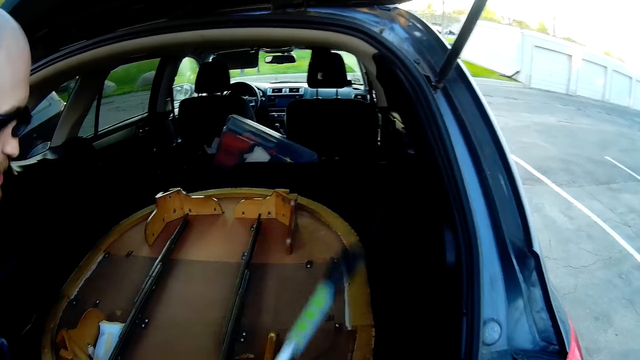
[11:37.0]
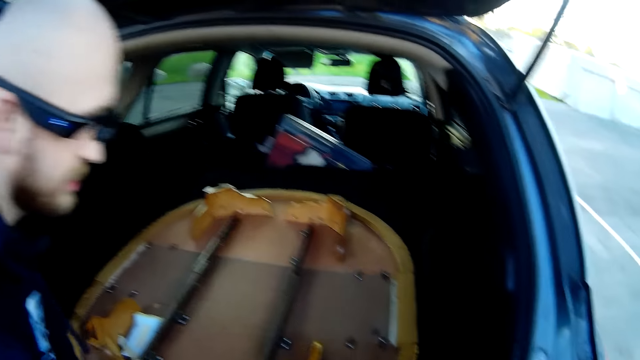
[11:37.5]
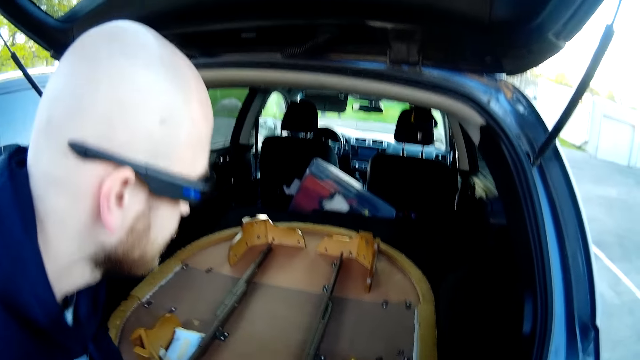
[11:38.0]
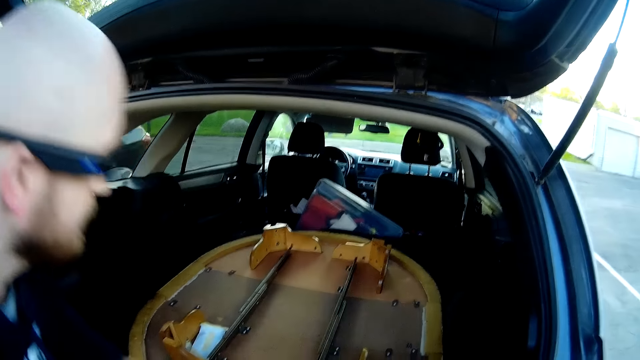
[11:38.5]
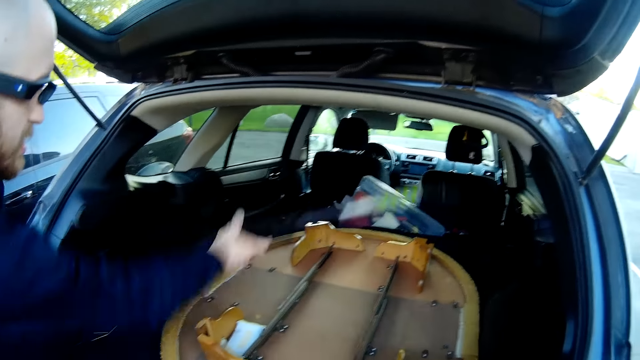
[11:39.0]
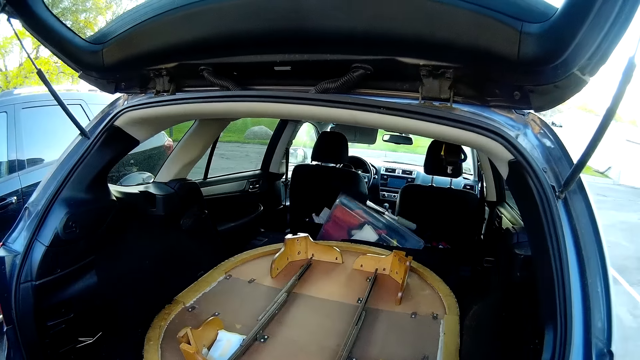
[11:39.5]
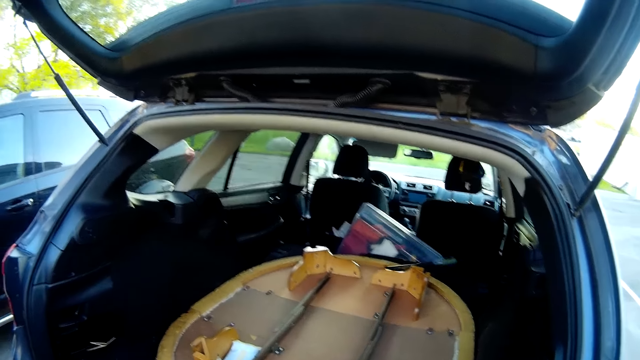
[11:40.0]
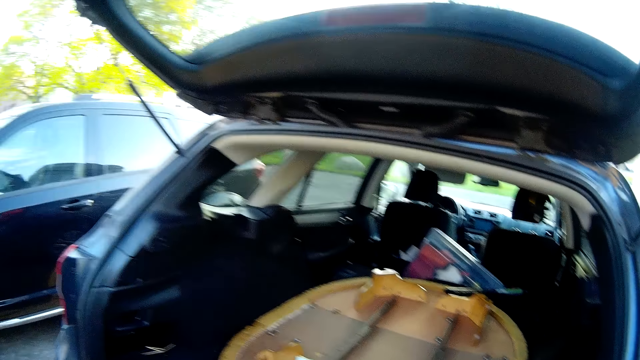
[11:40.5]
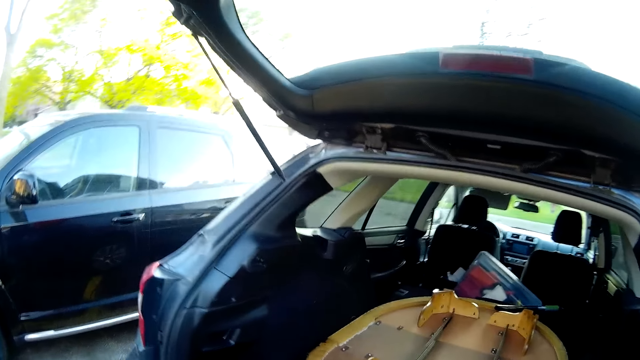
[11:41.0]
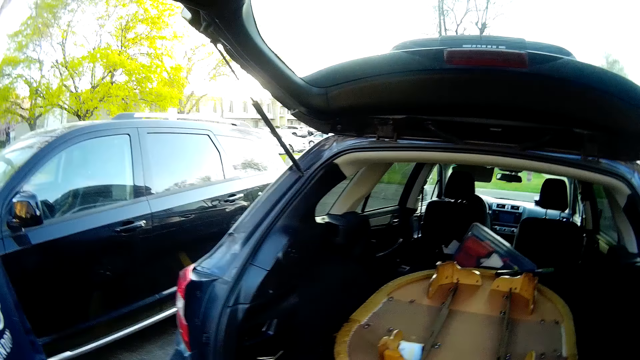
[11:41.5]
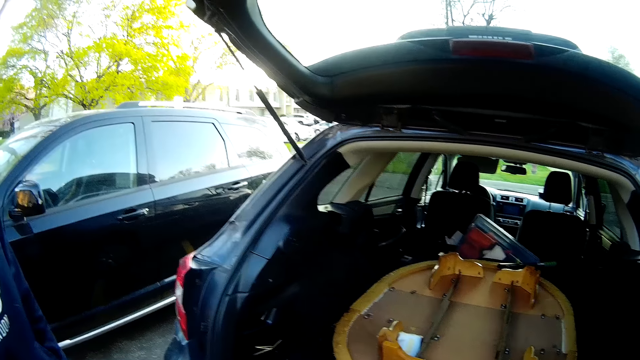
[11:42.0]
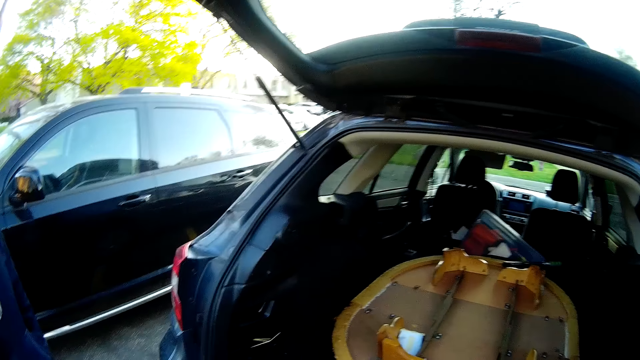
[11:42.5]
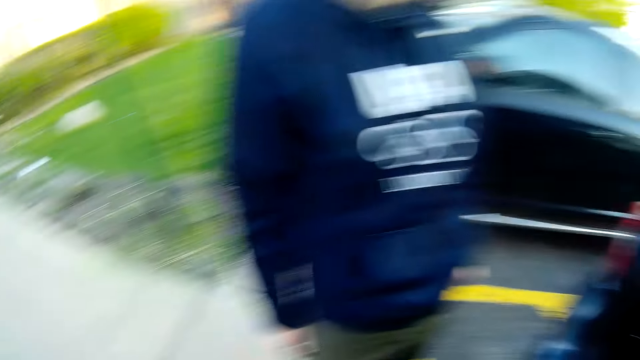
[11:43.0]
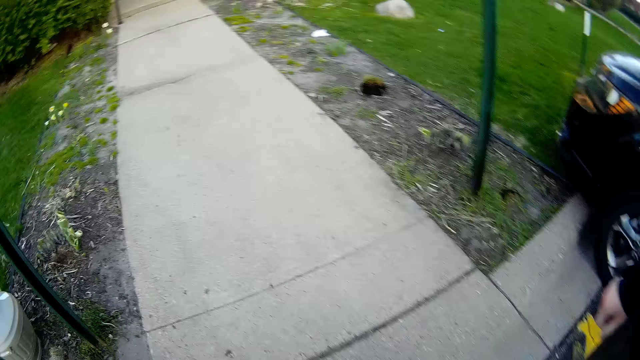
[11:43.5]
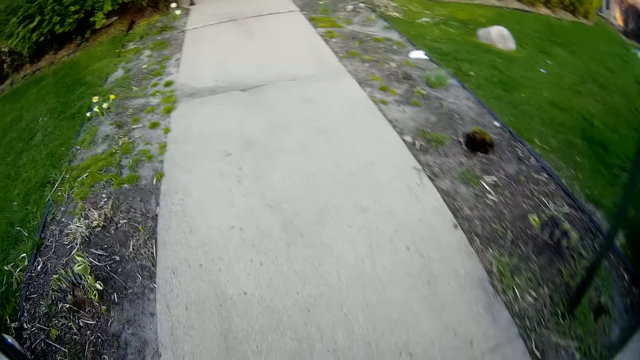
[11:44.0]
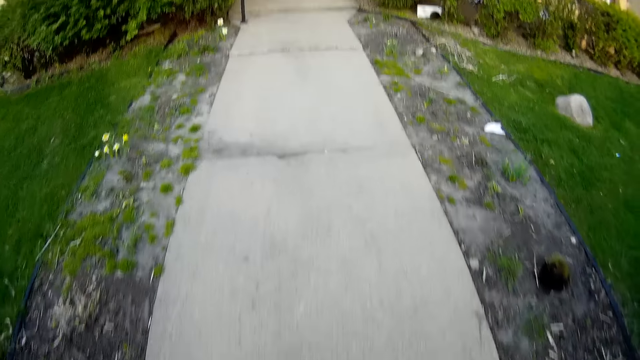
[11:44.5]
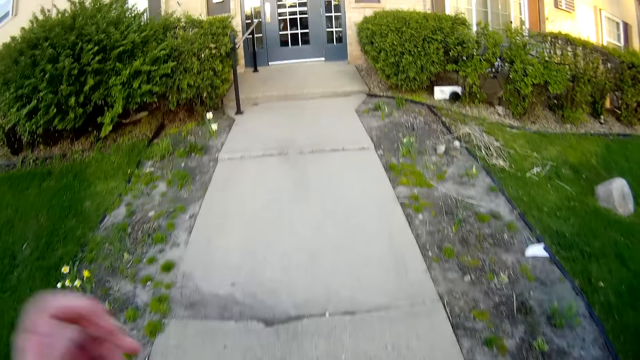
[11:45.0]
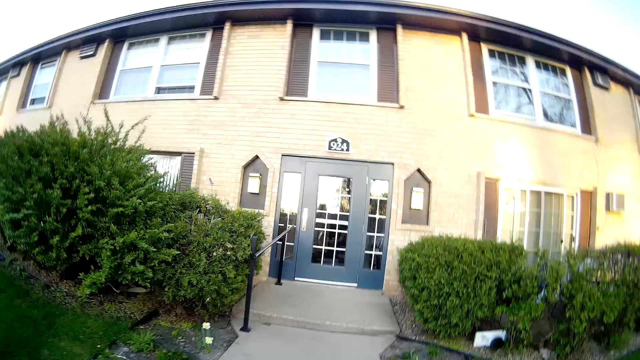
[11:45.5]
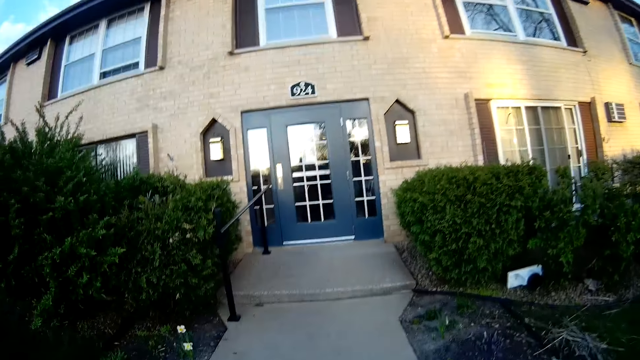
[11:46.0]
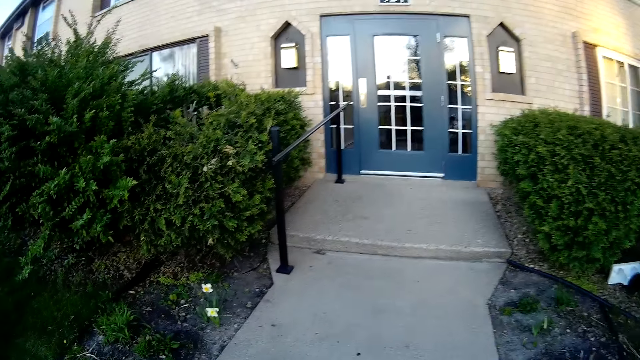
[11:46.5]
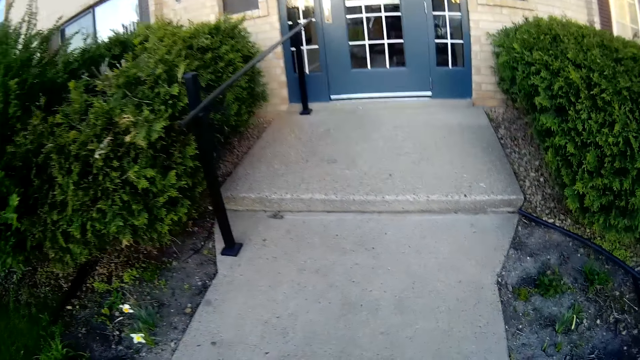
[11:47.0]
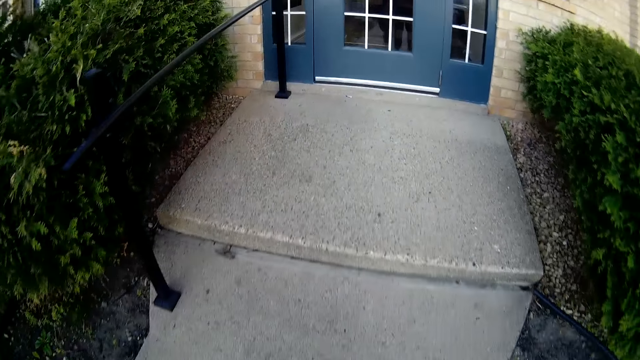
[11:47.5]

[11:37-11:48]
The man pushes the table into the trunk of the car. The man throws the hockey stick into the trunk of the car. The camera wearer walks towards the door.

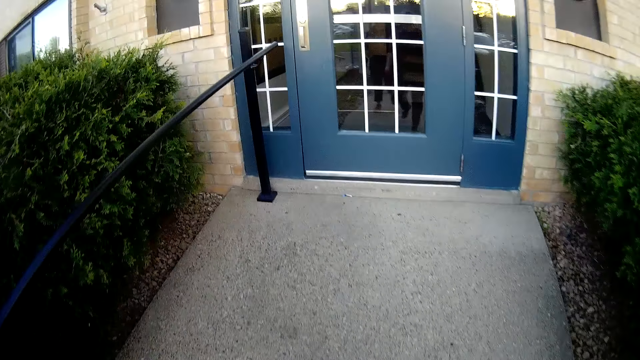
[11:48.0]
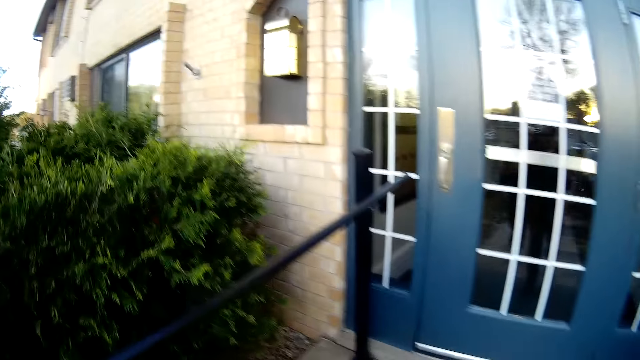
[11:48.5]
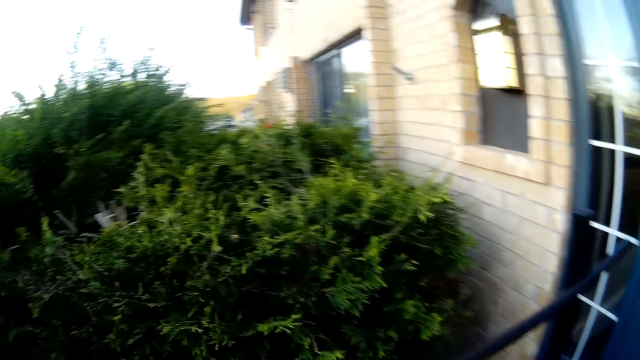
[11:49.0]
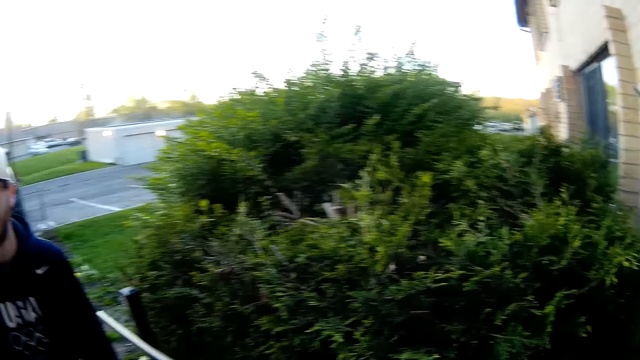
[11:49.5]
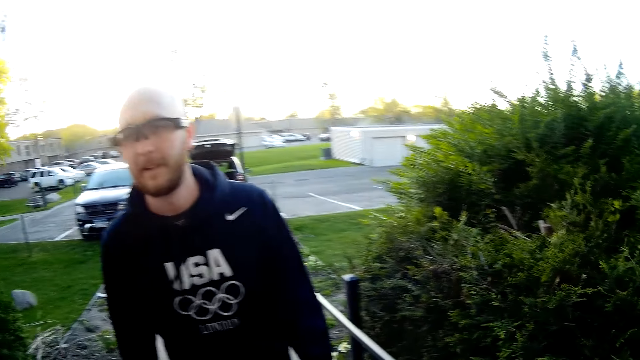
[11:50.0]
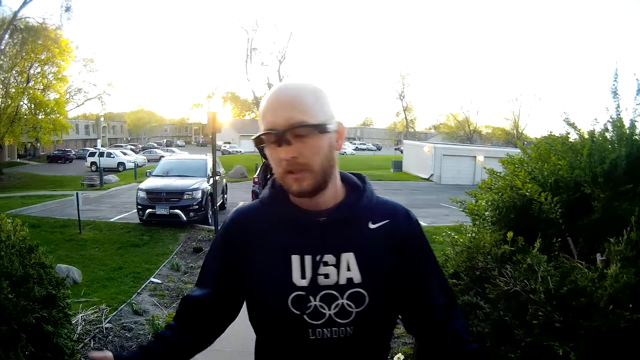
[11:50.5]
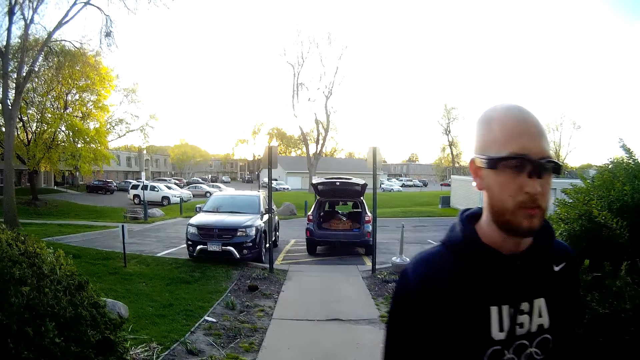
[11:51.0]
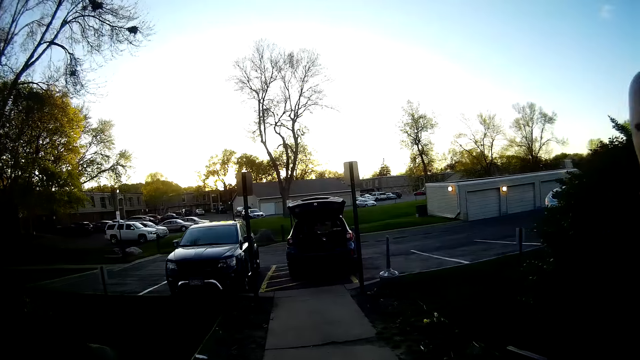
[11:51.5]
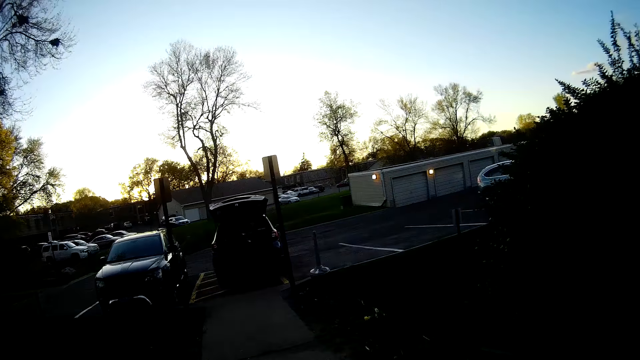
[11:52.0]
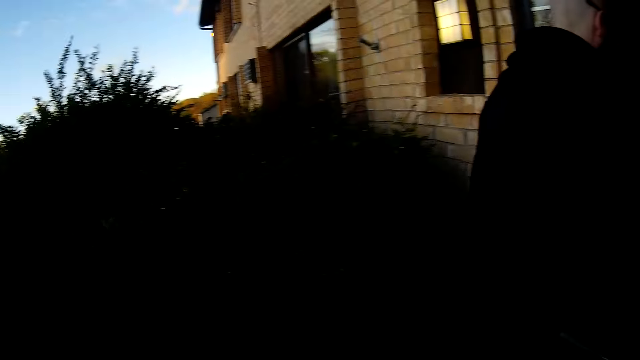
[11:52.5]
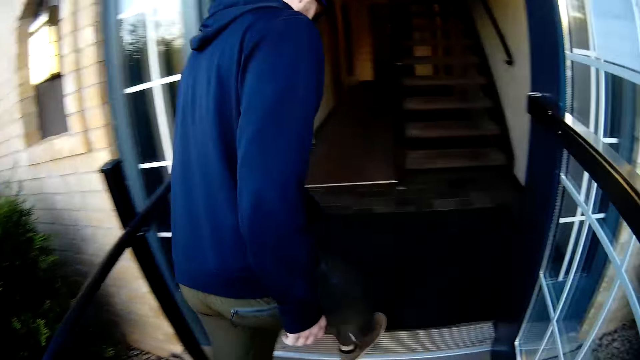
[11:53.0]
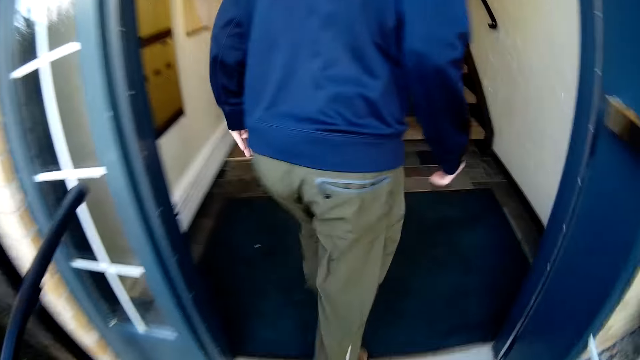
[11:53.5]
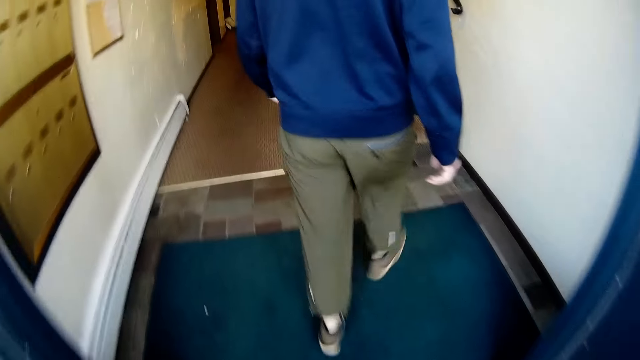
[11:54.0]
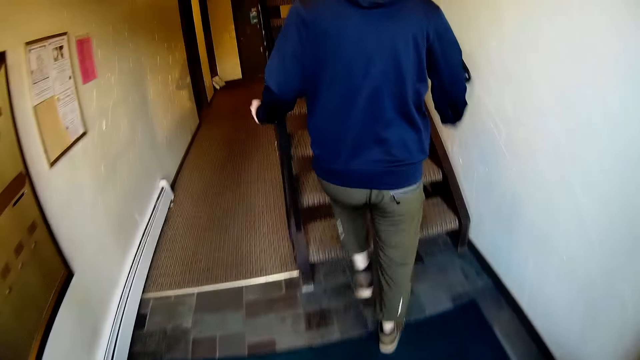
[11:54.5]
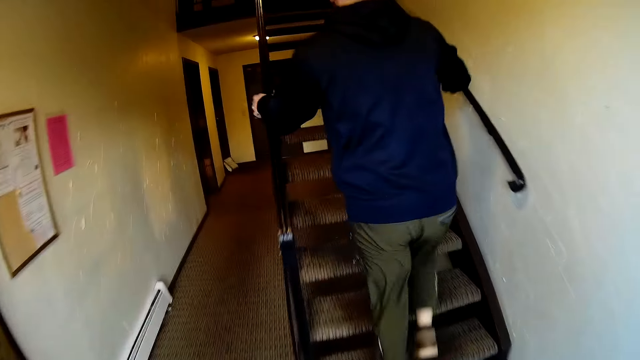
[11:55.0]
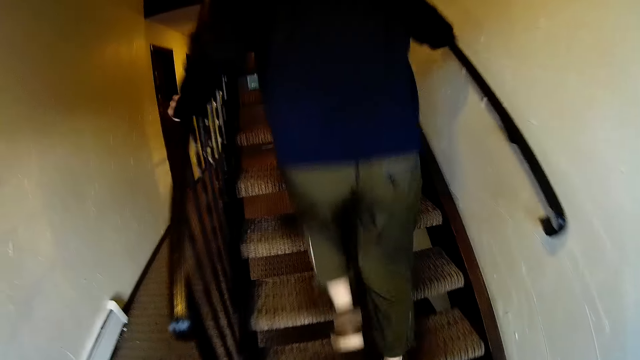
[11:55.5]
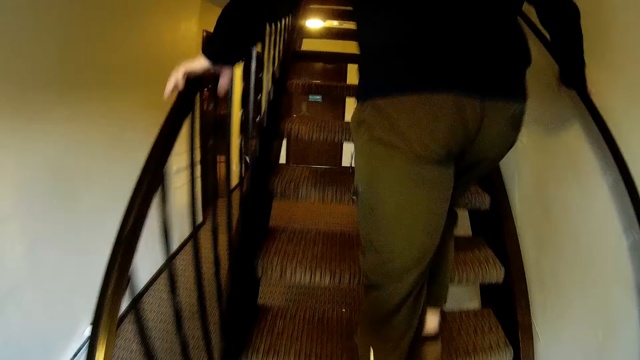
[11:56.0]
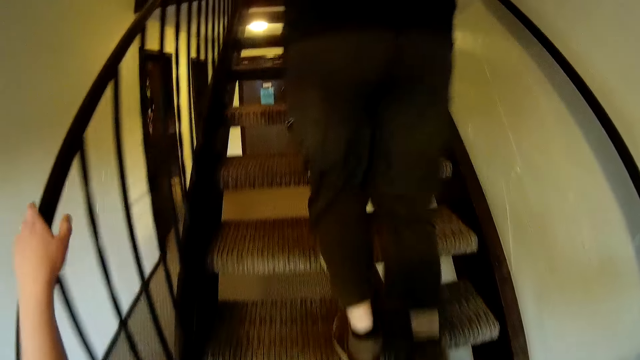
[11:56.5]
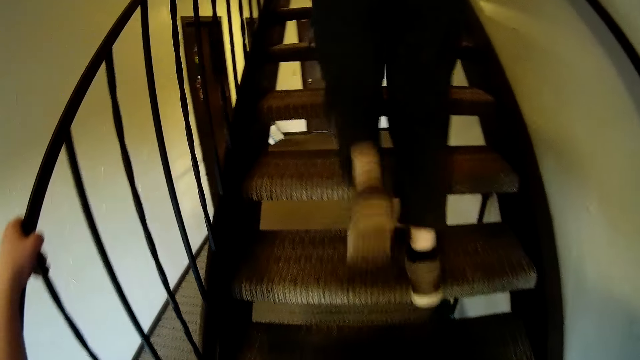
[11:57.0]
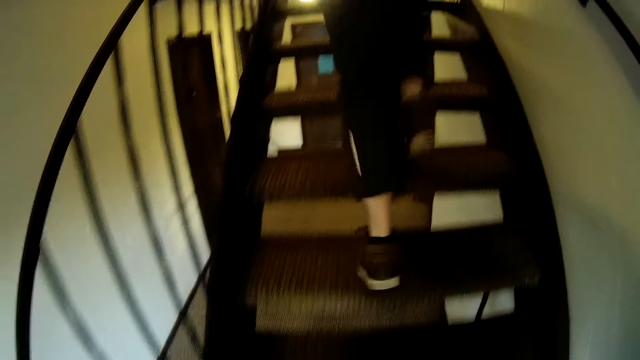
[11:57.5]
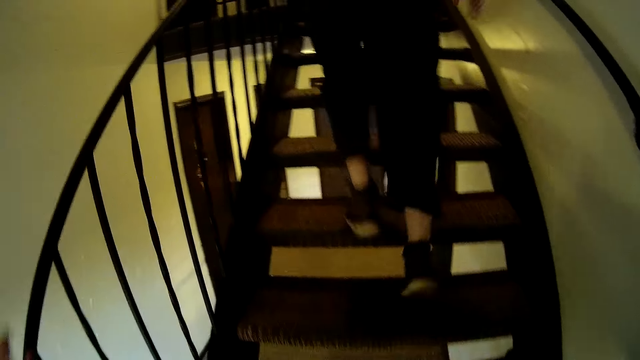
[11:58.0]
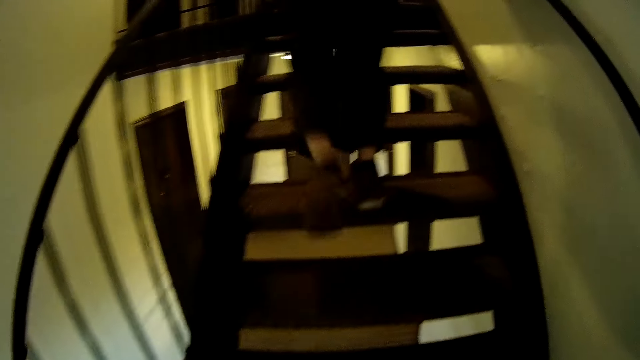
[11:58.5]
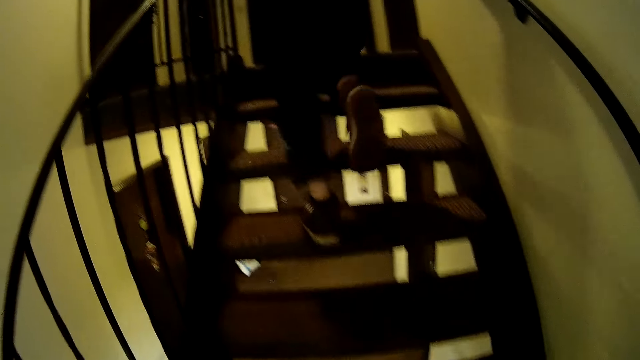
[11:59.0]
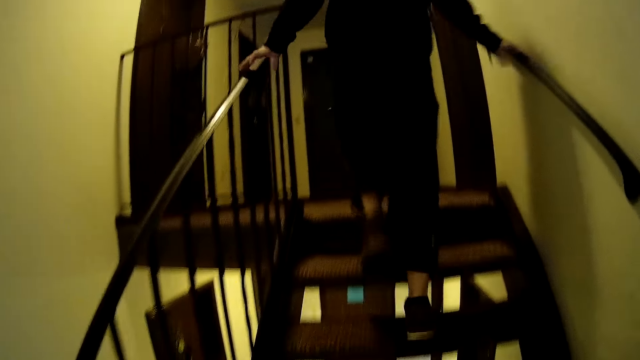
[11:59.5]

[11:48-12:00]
The man walks towards the door. The man walks inside the house. The camera wearer walks in the house. The man walks on the stairs and holds the railings with both hands. The camera wearer climbs the stairs. She holds the railings with her left hand.
